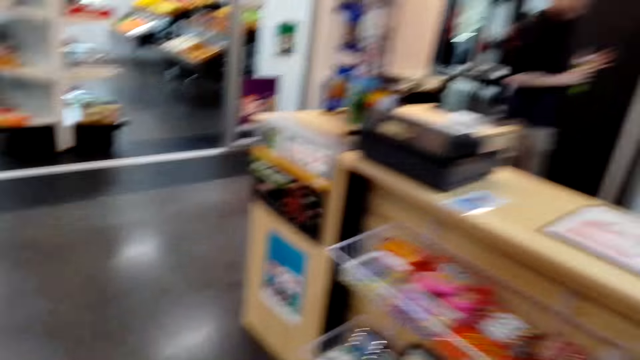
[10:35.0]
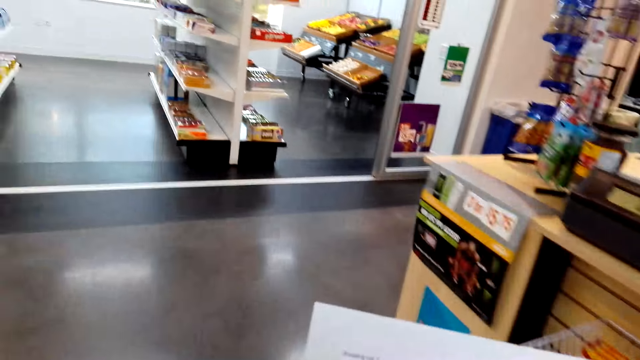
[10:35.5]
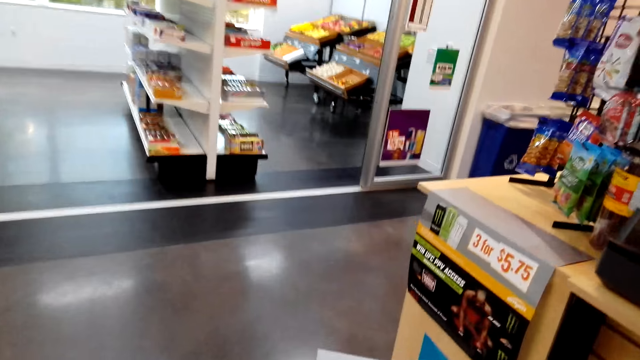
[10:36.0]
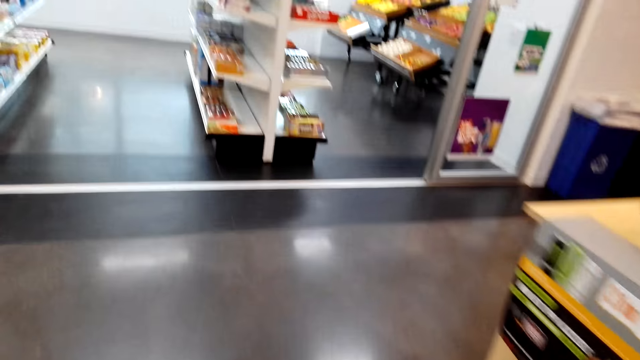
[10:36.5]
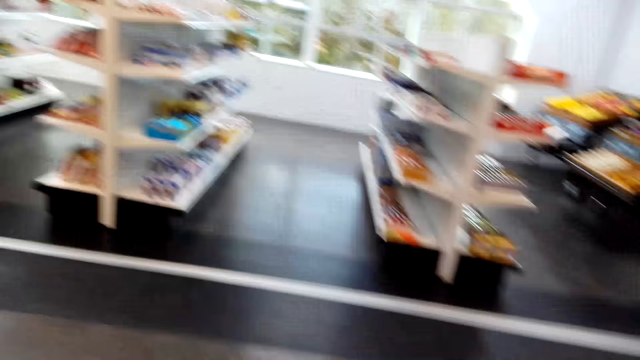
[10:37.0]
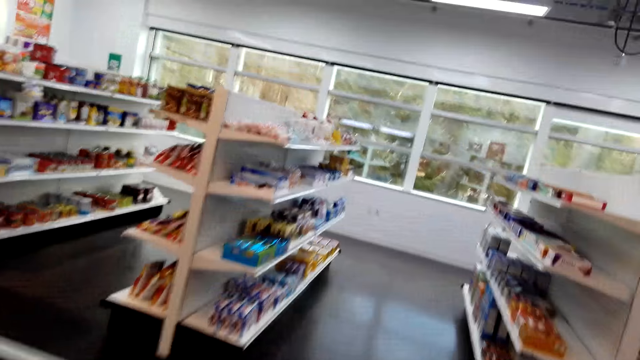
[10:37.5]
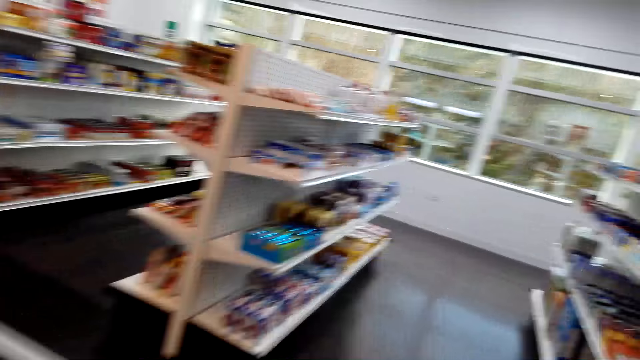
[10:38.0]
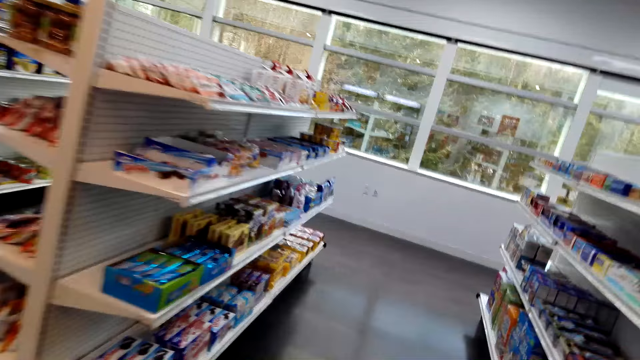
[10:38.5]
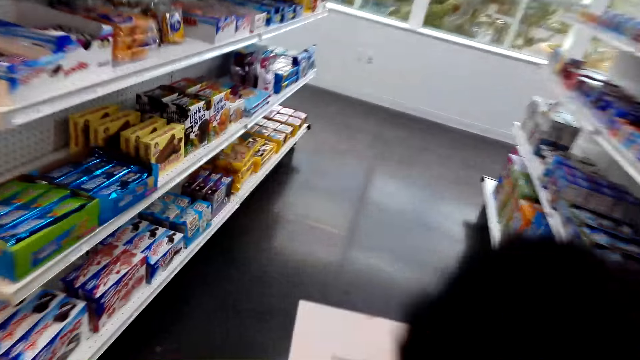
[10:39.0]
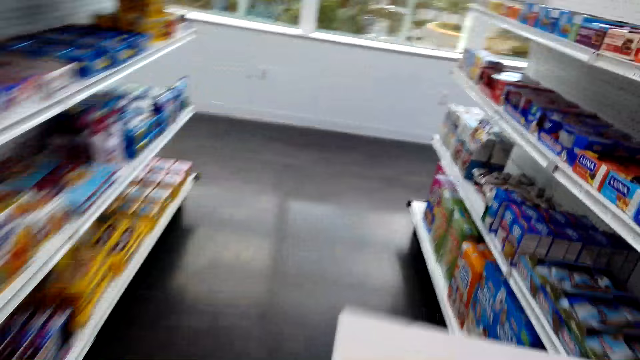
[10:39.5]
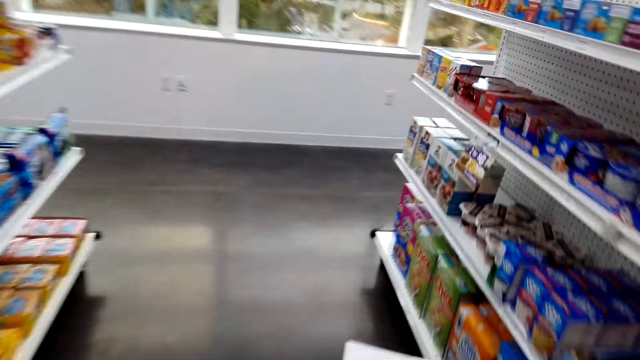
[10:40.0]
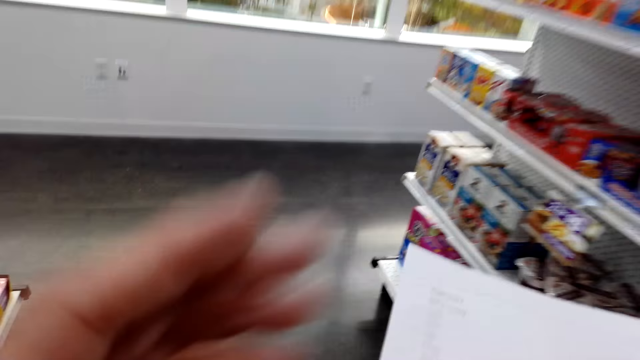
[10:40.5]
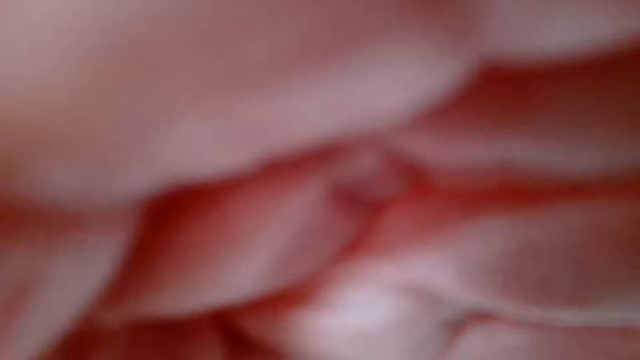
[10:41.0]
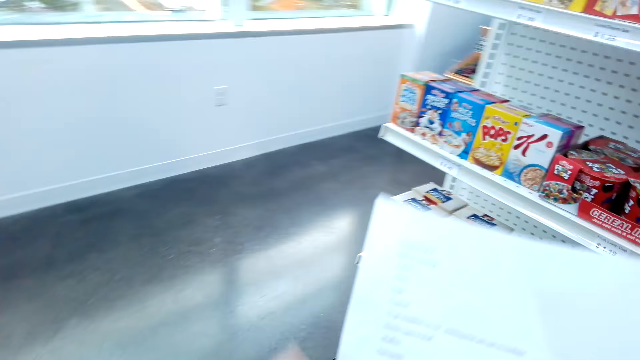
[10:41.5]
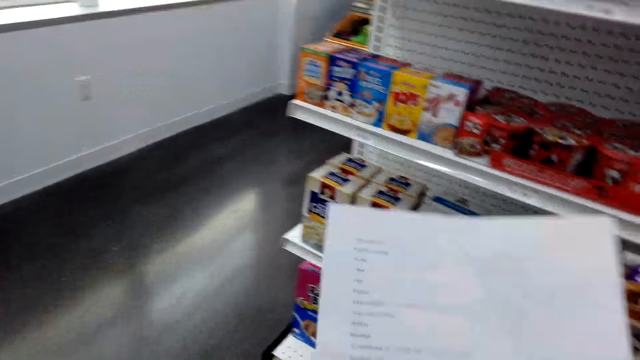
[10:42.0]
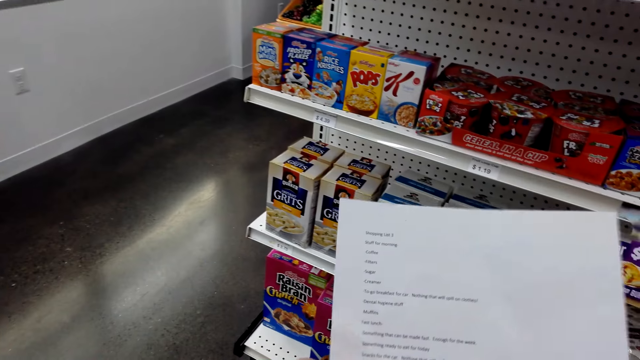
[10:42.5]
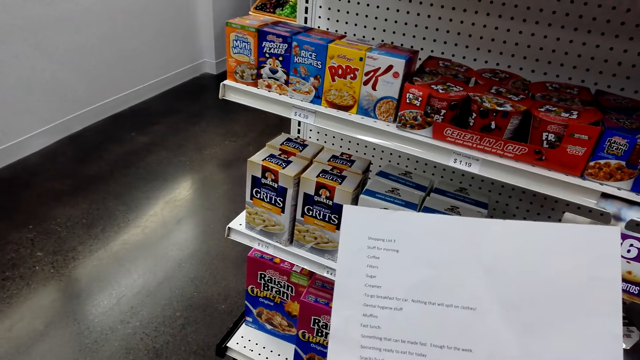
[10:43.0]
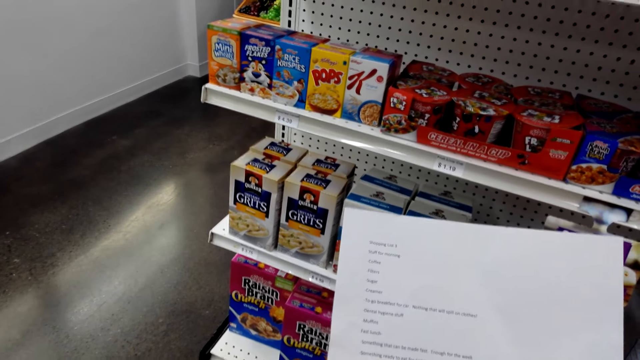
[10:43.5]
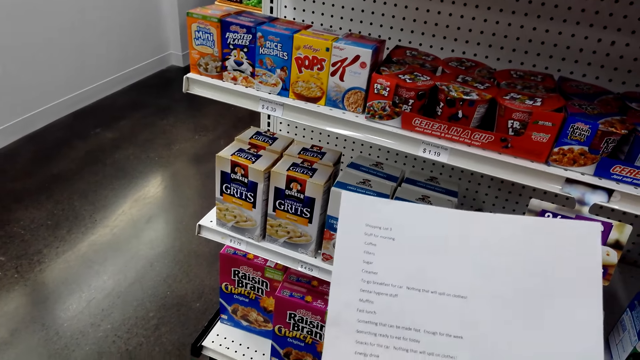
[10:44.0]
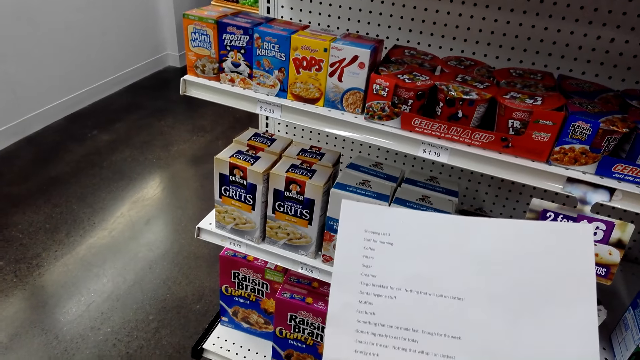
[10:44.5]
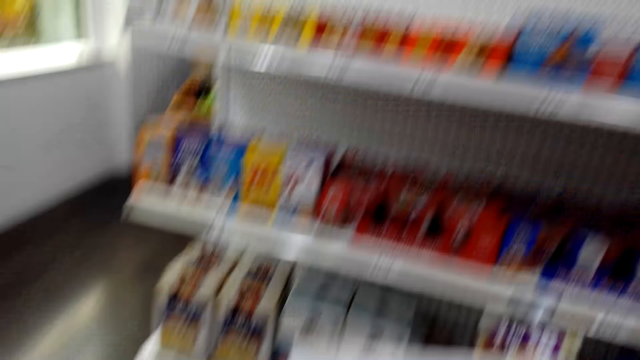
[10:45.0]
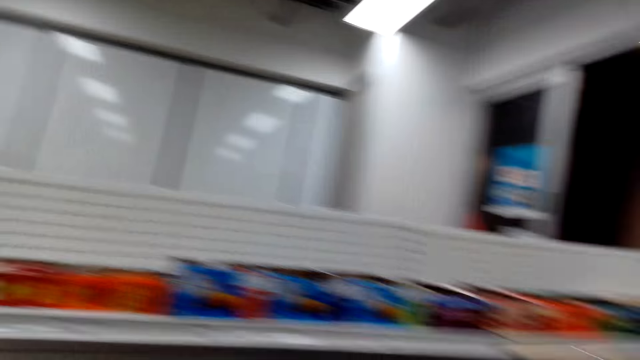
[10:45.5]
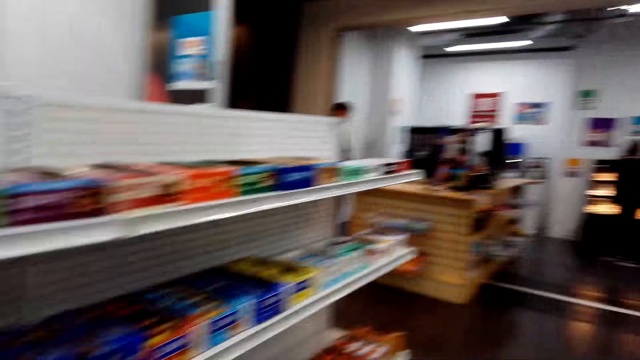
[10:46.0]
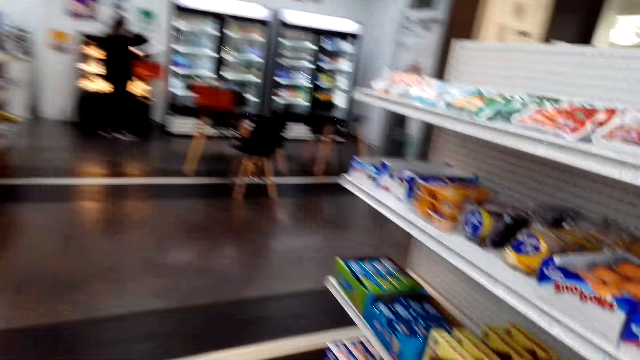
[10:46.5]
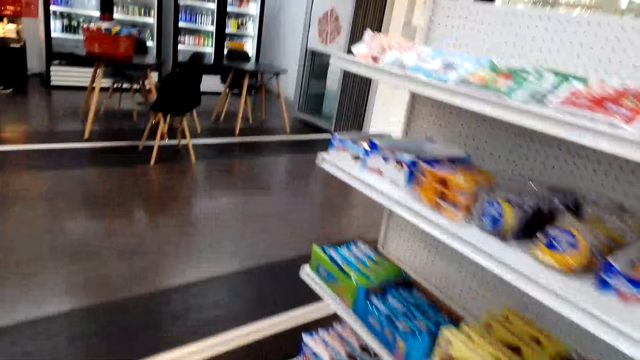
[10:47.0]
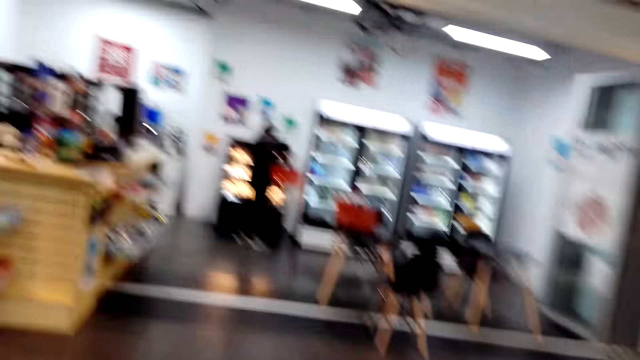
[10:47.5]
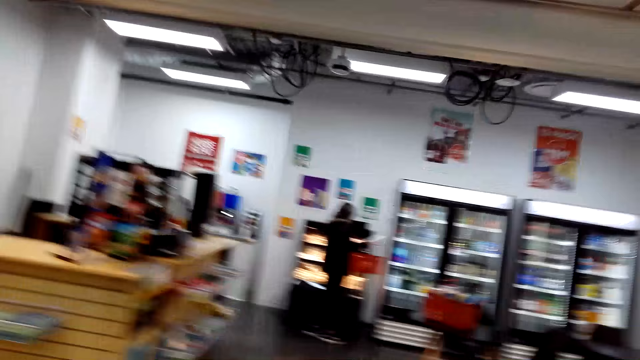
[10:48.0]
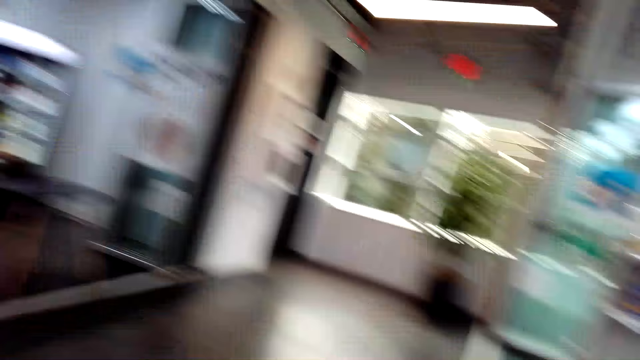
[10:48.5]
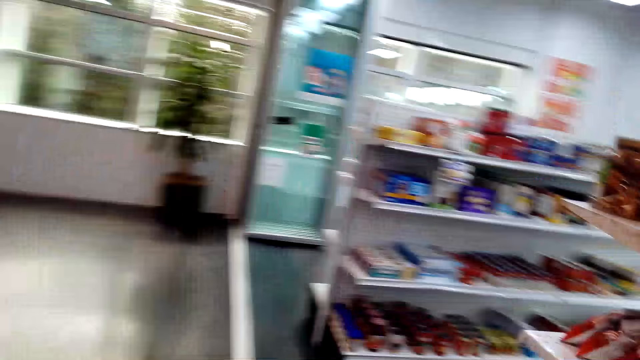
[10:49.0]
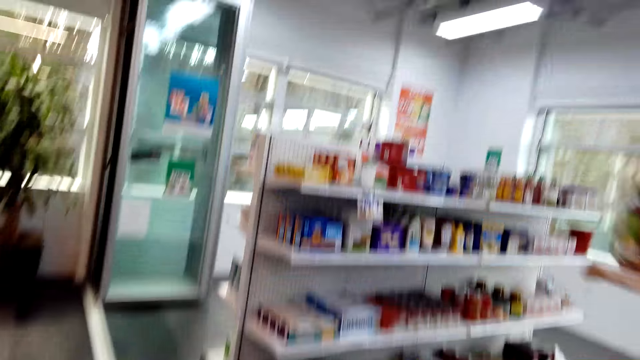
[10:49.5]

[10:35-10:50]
The camera wearer talks to a woman. They walk towards another rack. They talk to the woman. They hold the camera. They stare at the list. They talk to the woman. They walk towards another rack.

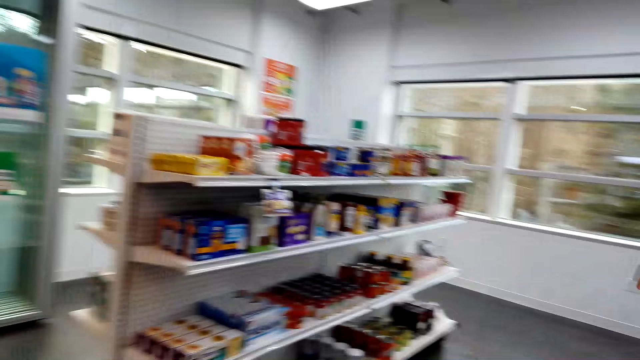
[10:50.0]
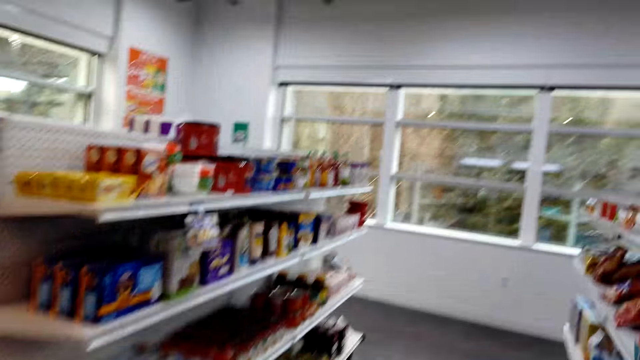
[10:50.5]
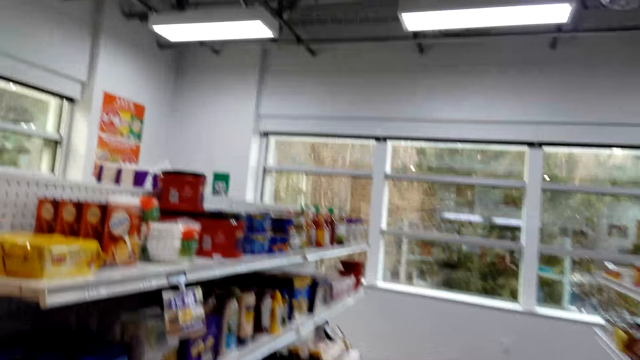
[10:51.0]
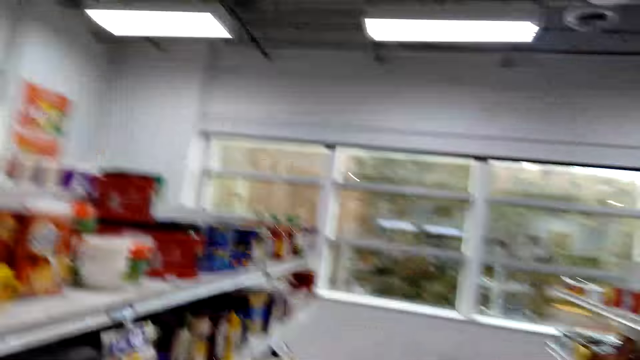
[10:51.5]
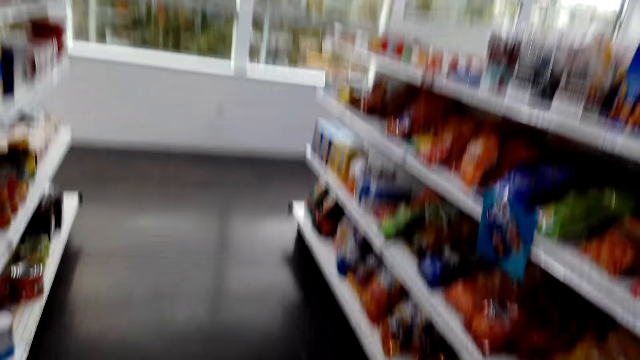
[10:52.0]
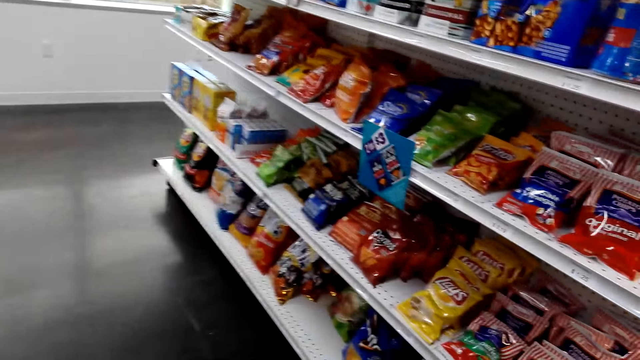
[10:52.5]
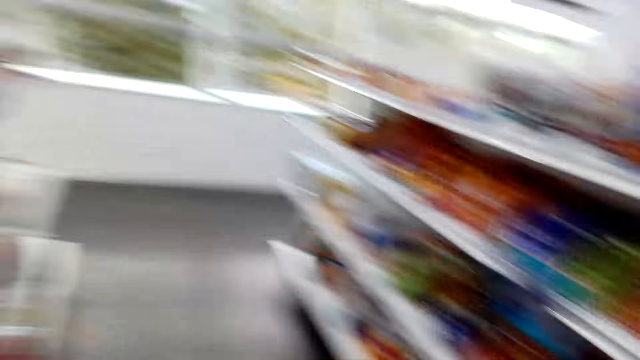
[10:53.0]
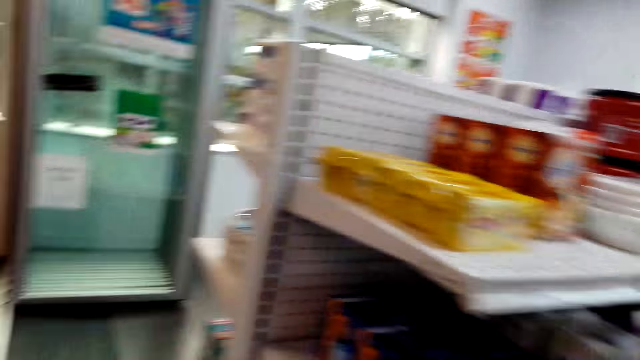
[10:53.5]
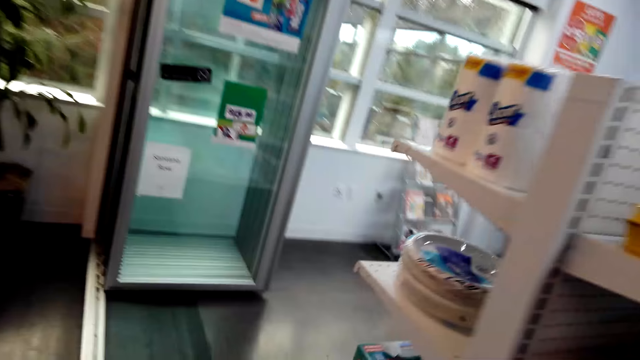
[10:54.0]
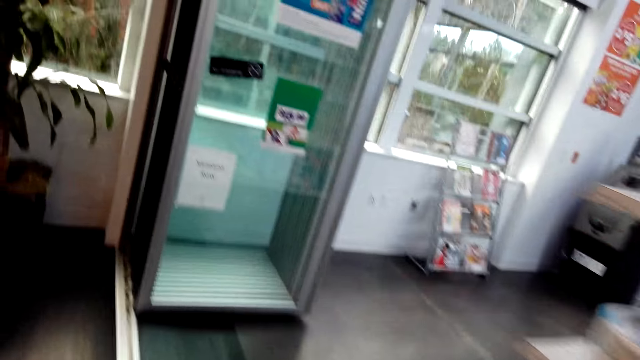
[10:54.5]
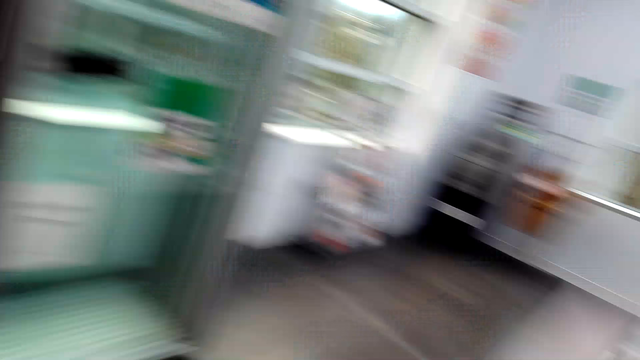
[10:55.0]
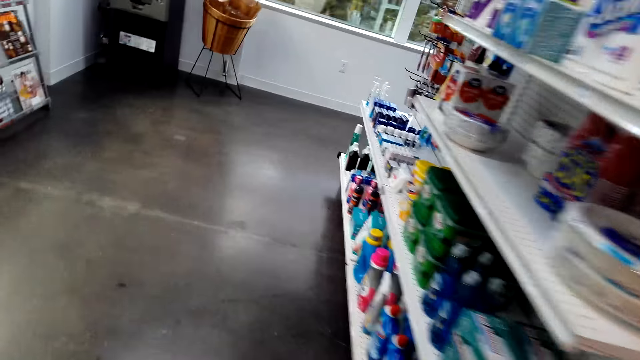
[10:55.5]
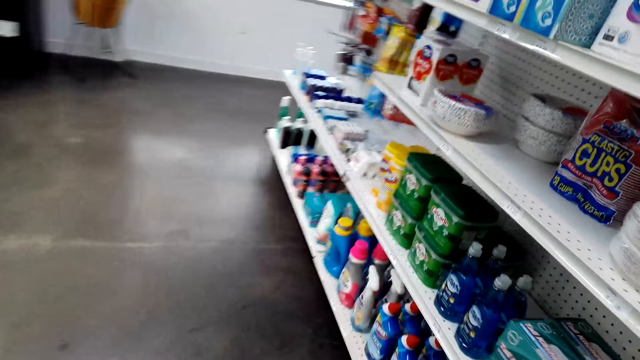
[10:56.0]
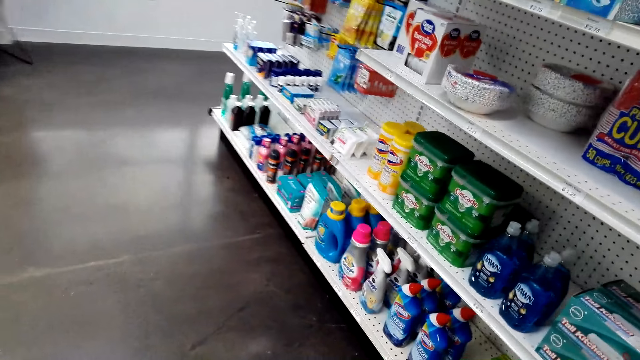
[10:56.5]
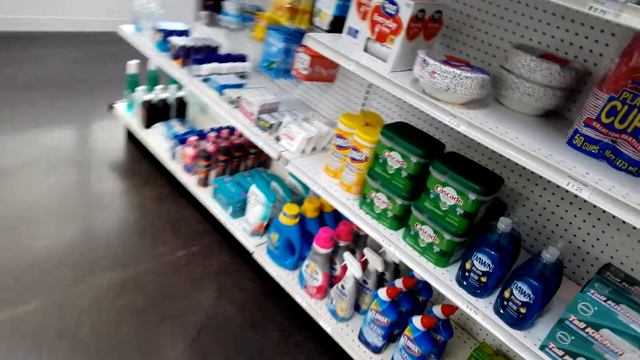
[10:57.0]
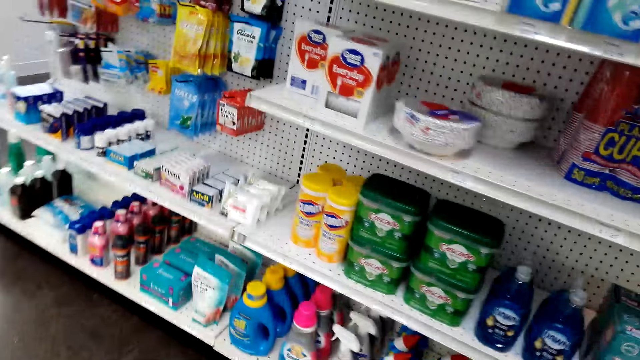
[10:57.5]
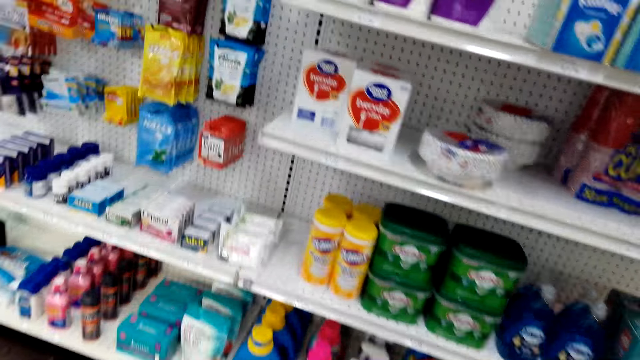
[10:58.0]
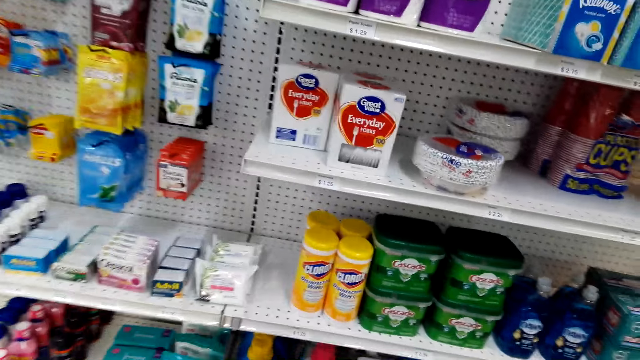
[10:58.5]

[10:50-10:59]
The camera wearer inspects the racks. They walk towards another rack. They talk to a woman.
